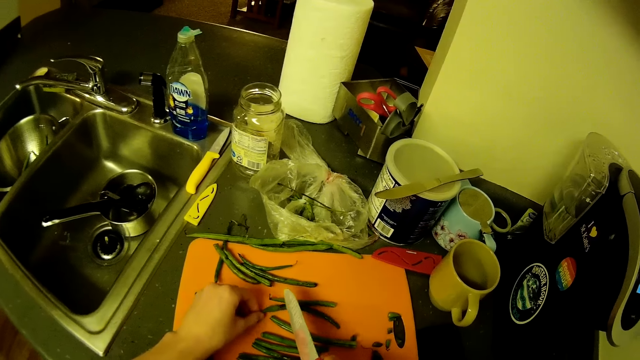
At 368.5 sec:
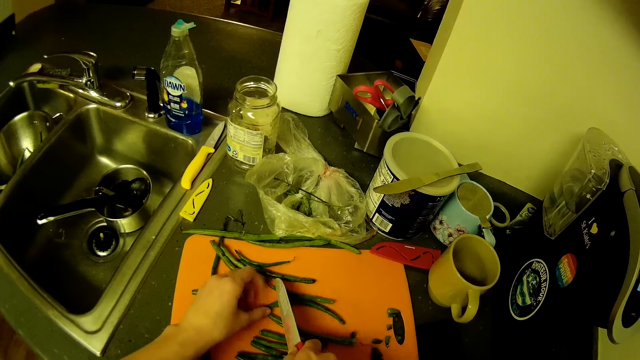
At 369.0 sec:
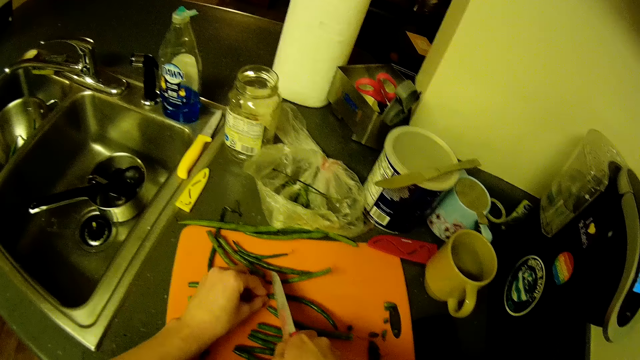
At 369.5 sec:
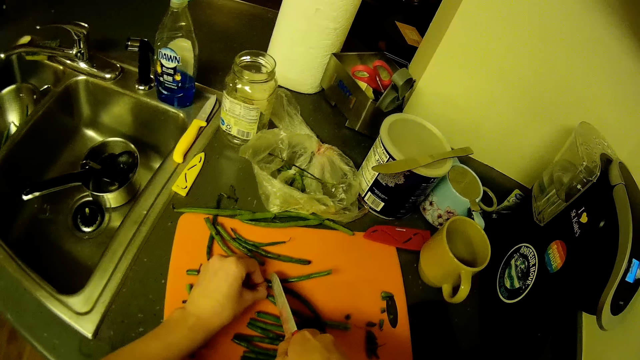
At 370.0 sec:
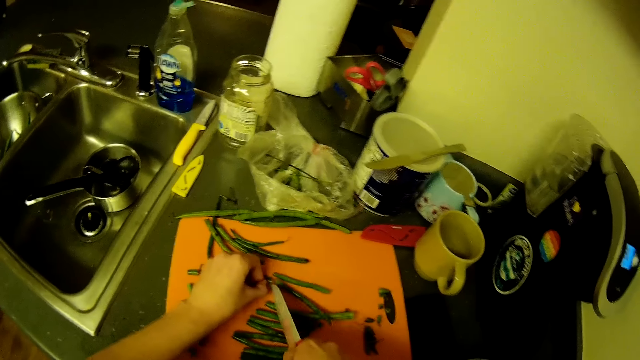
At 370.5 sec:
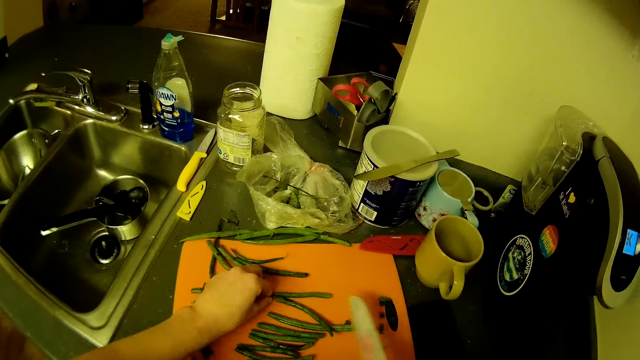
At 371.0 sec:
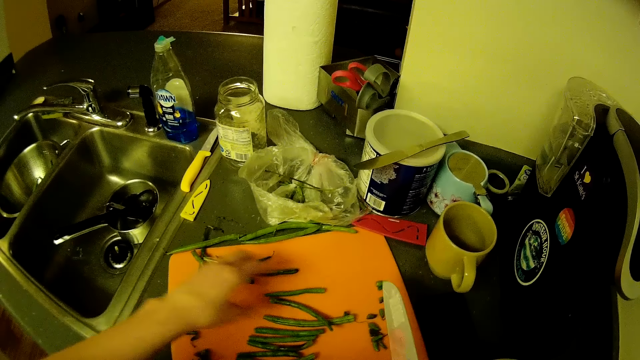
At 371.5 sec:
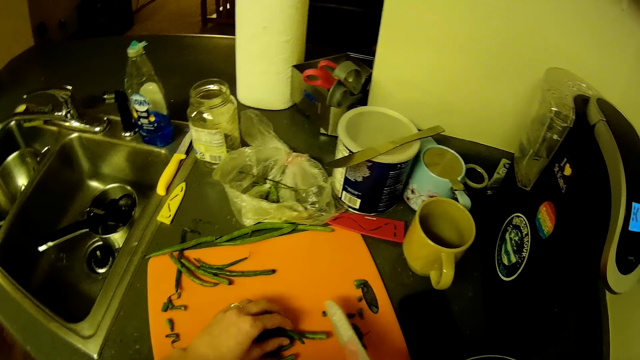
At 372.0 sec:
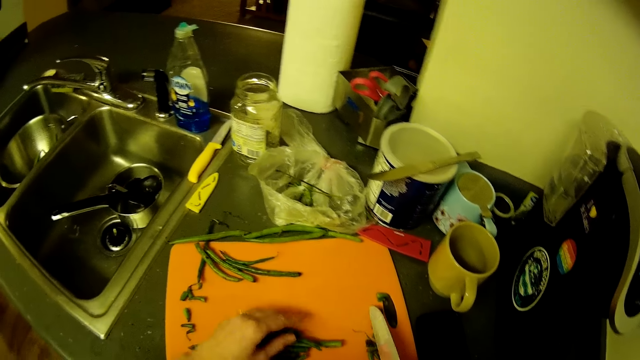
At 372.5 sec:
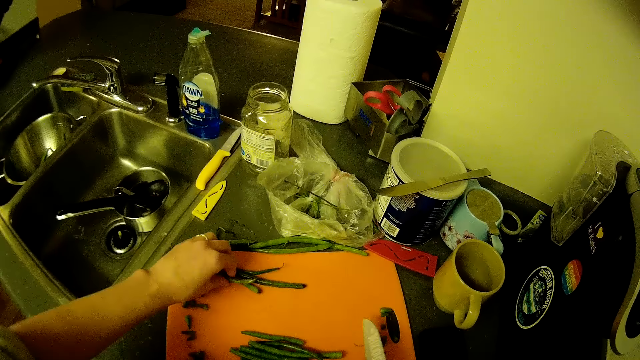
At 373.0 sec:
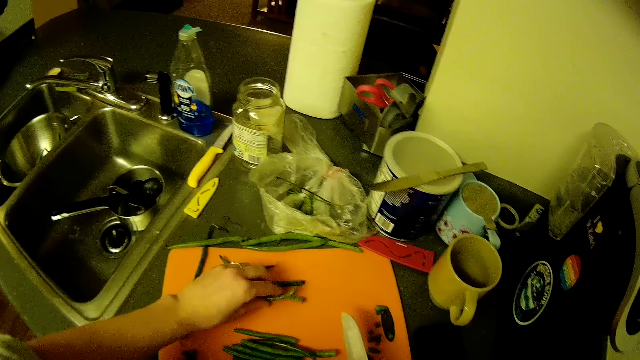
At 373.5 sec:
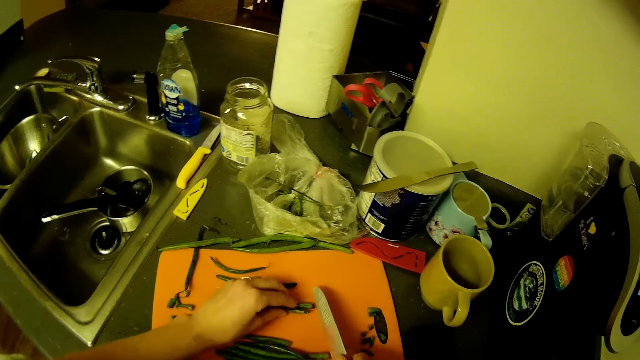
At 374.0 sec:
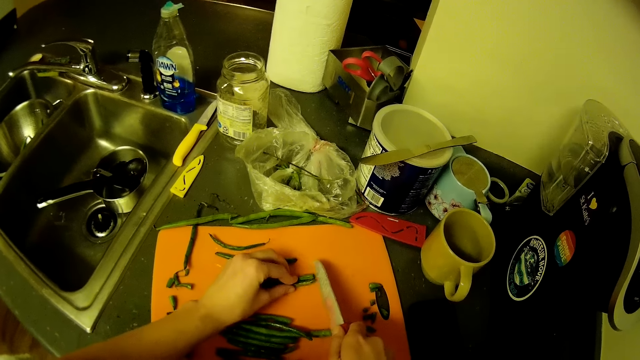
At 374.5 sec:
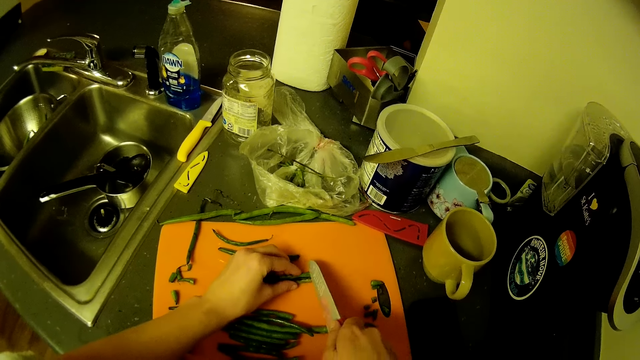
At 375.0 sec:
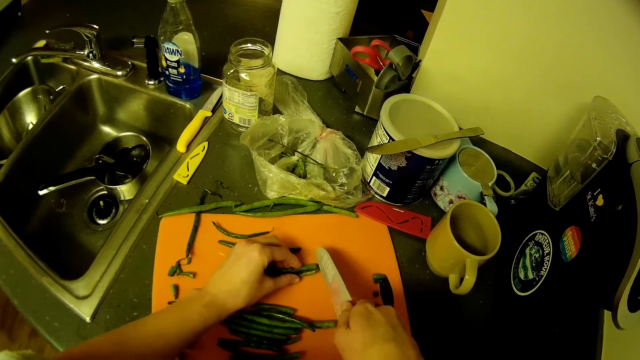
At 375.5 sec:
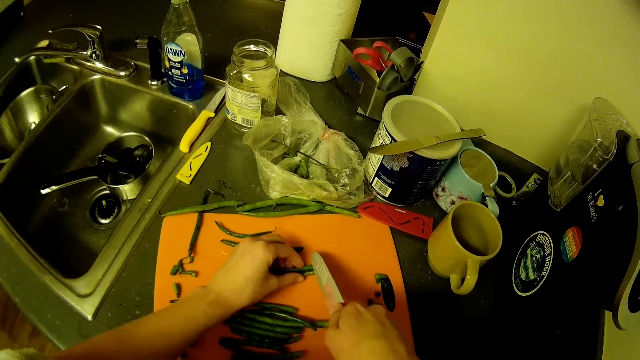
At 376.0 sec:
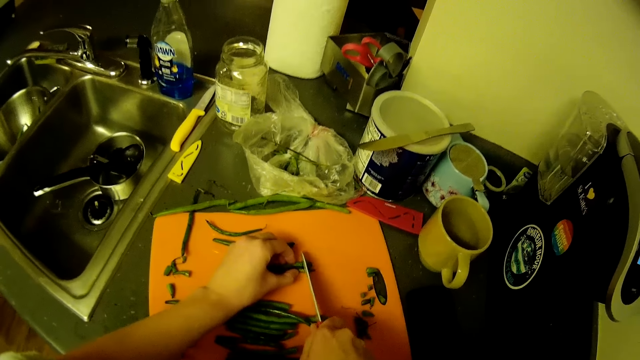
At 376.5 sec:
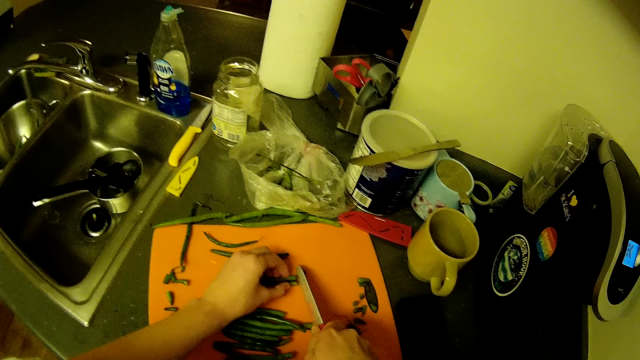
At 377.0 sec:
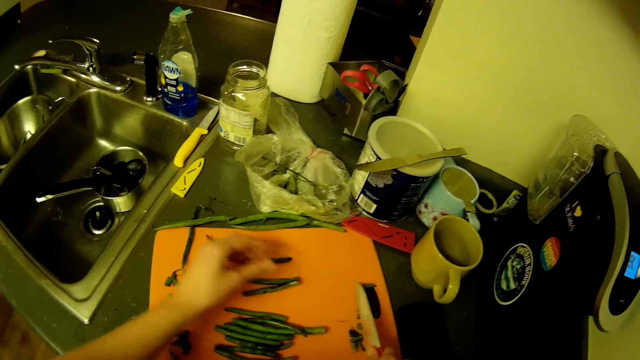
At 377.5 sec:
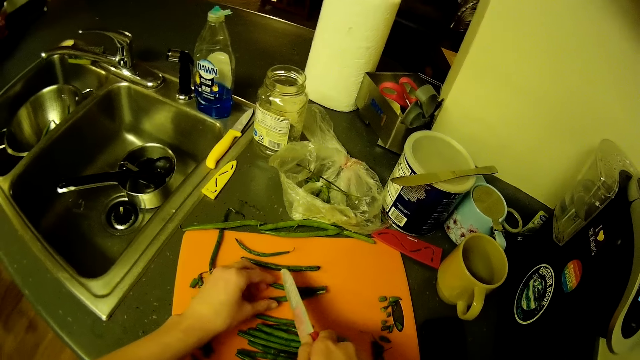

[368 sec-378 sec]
The camera wearer moves the edges on the chopping board. She moves the green beans on the chopping board. She picks green beans from the chopping board with her left hand. She cuts the green bean edges on the chopping board with the knife.

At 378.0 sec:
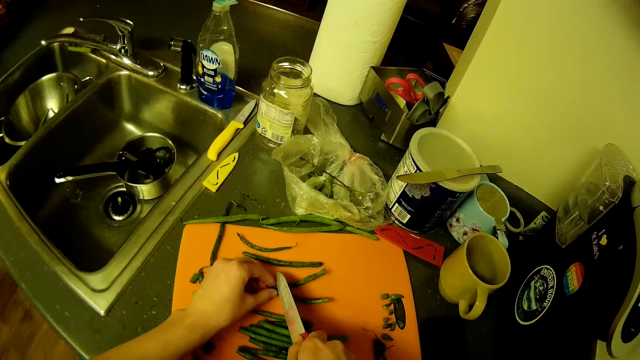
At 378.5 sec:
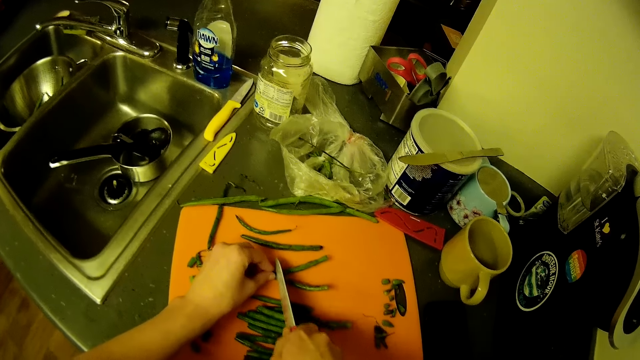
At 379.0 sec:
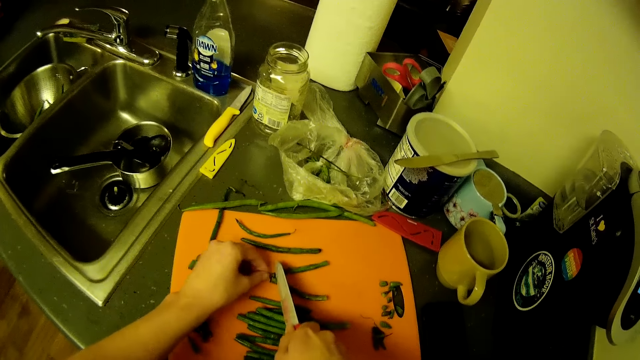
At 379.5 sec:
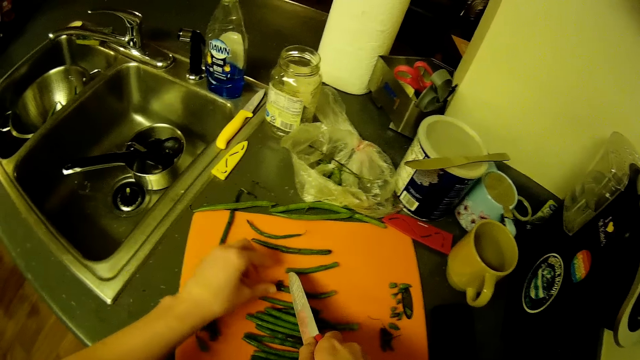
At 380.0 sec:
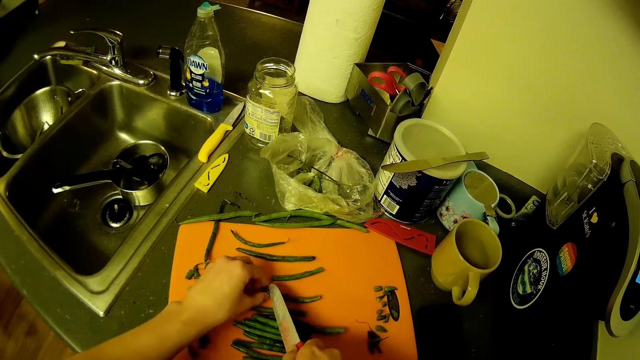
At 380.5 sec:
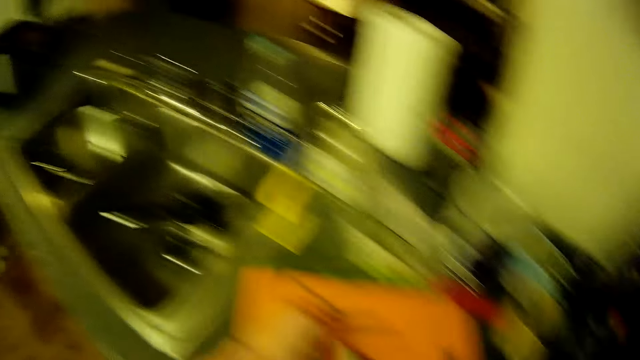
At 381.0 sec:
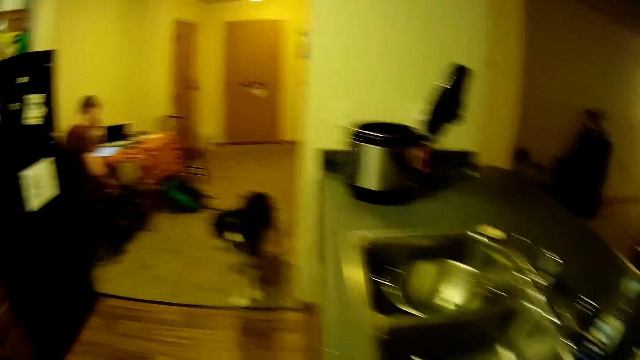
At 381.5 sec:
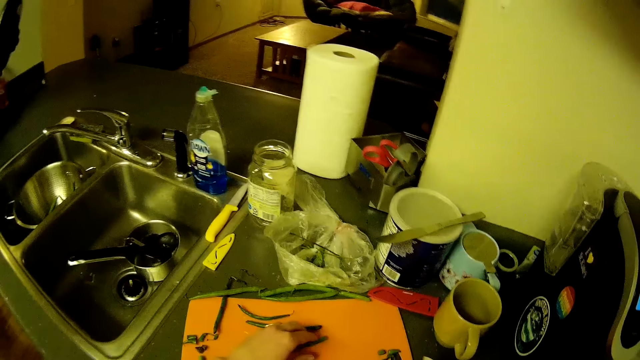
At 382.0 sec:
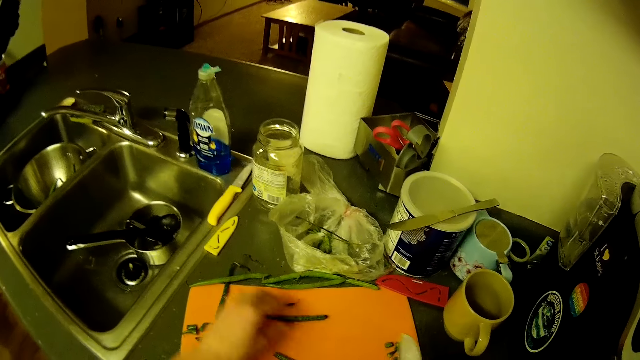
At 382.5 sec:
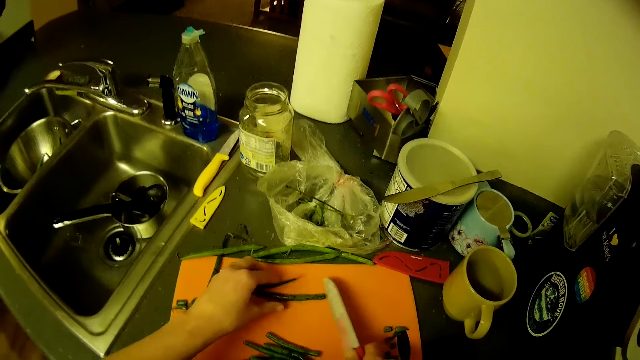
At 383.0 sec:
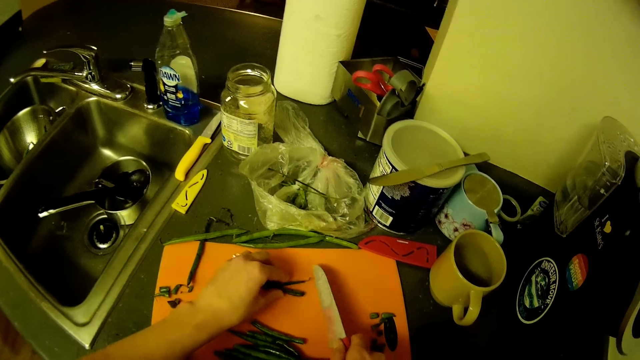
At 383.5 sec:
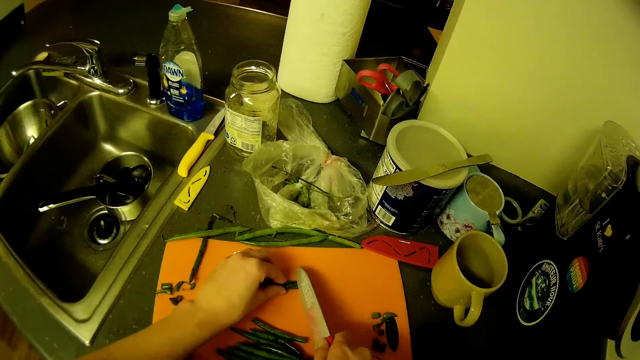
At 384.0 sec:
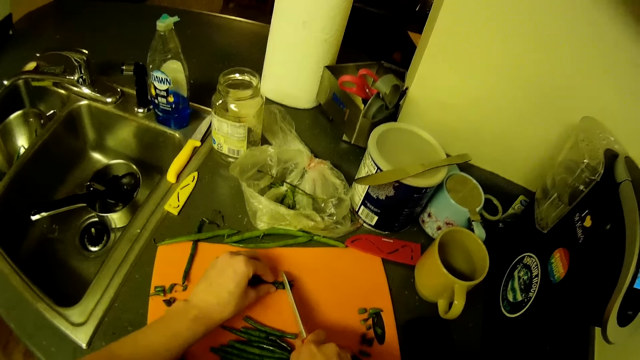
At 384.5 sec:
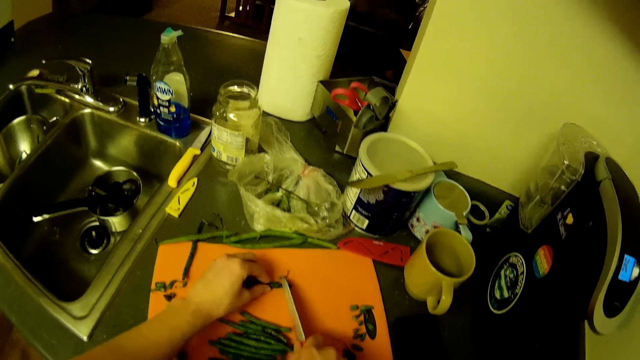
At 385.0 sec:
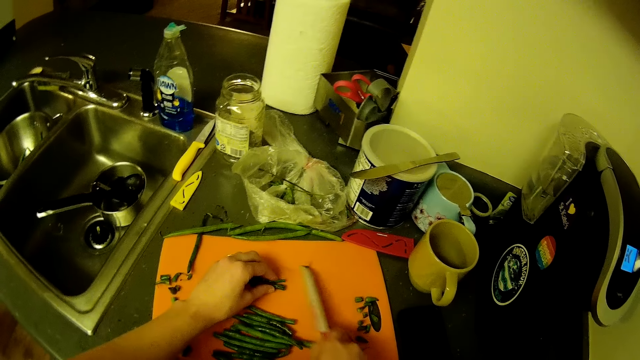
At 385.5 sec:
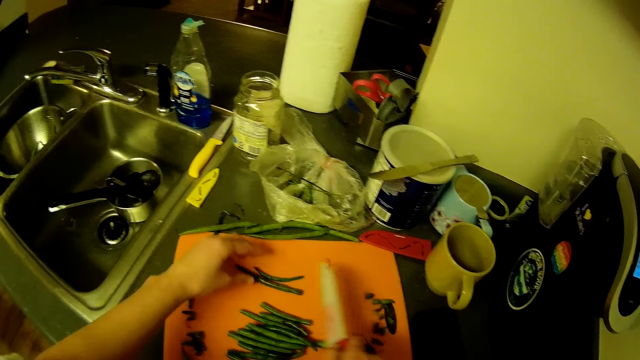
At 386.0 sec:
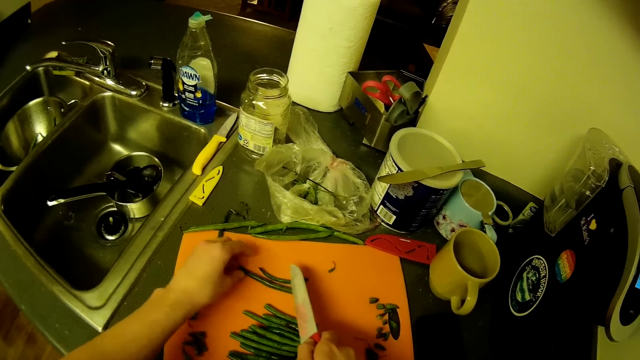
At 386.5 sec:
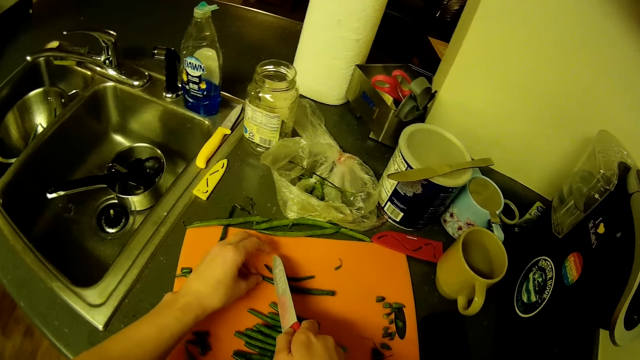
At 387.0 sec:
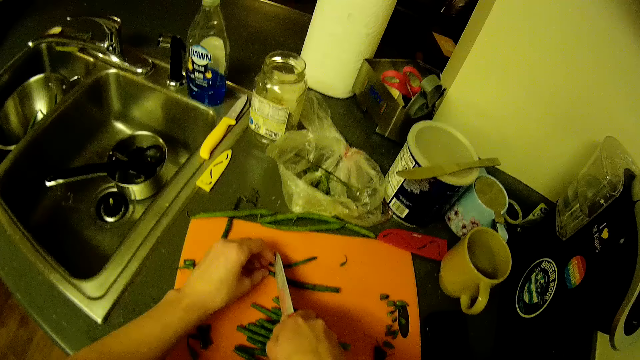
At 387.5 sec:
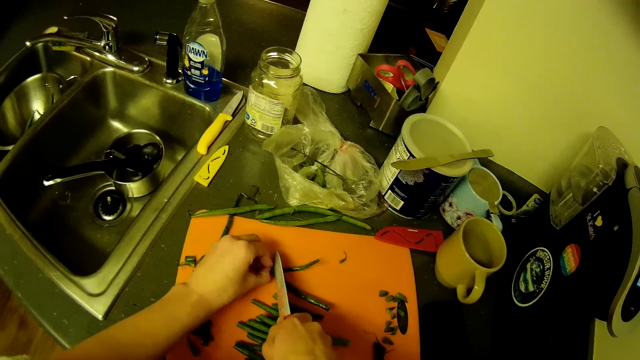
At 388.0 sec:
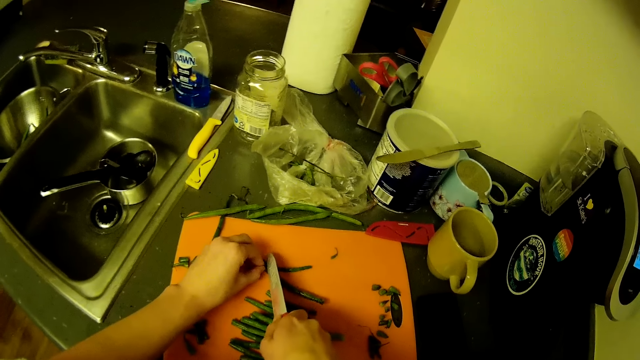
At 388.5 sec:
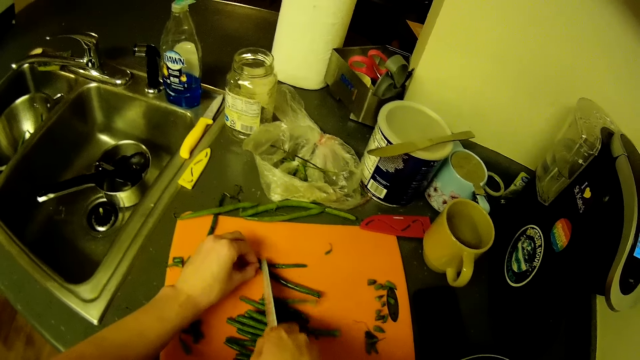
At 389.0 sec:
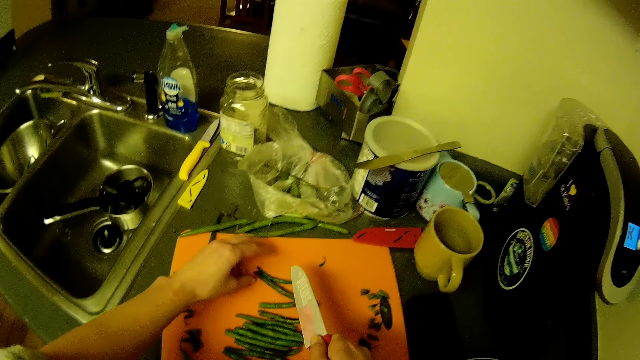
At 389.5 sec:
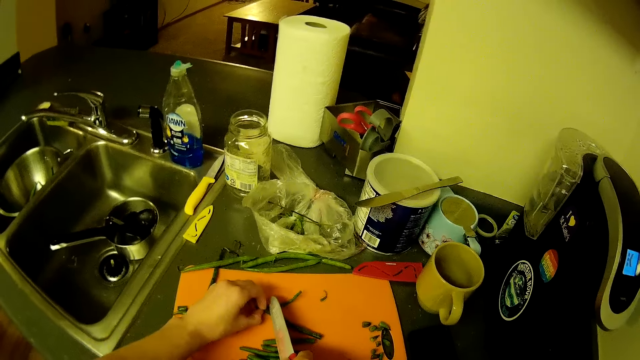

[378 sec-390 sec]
The camera wearer looks around the house. She picks green beans. She moves the green beans on the chopping board with her left hand. She cuts the green beans' edges on the chopping board with the knife.
